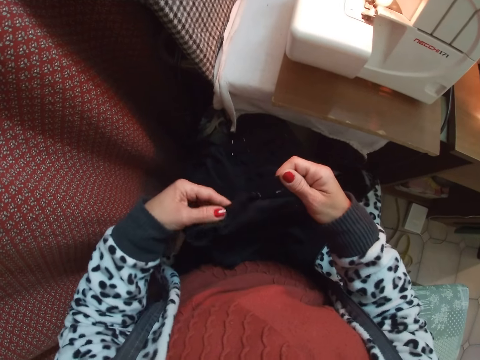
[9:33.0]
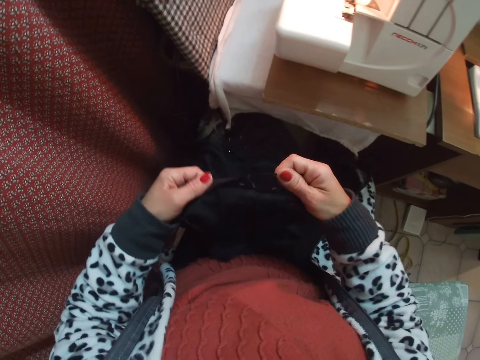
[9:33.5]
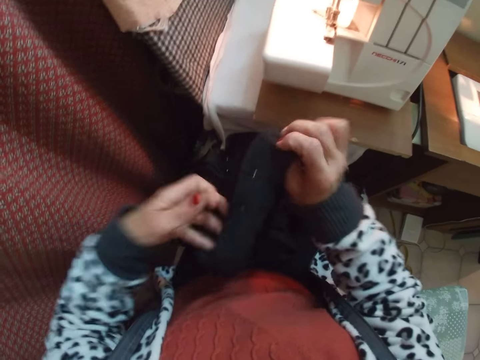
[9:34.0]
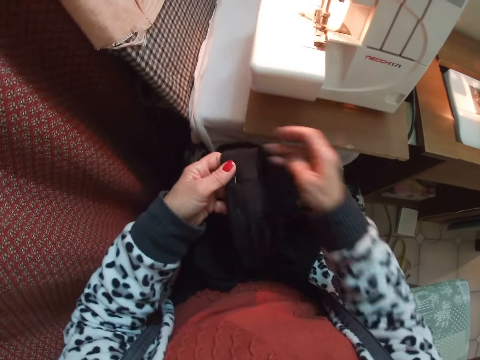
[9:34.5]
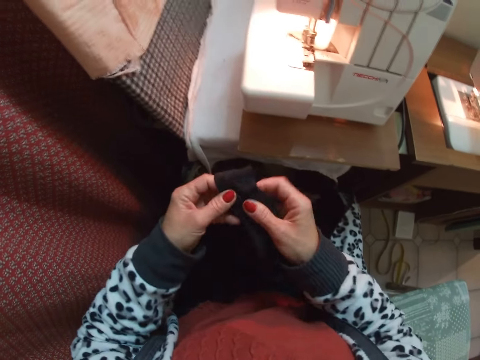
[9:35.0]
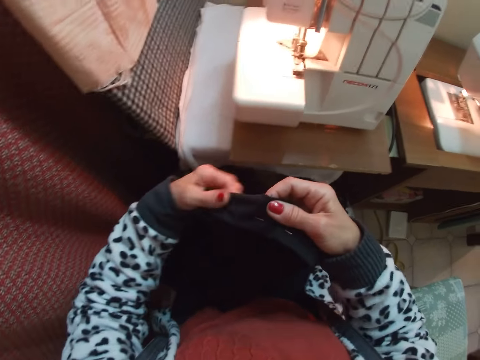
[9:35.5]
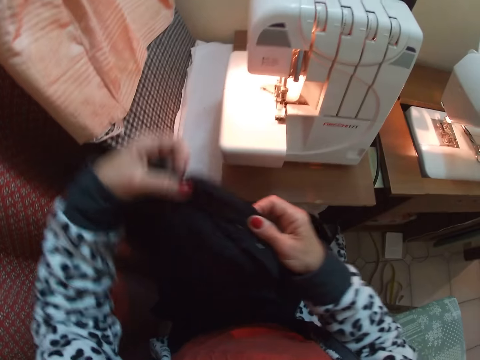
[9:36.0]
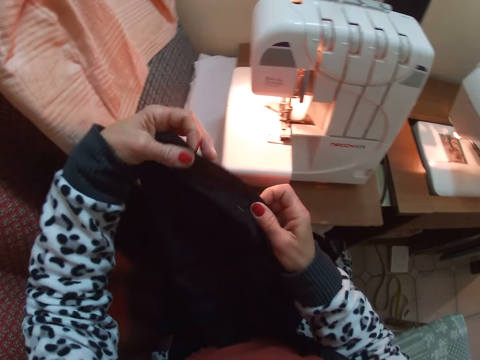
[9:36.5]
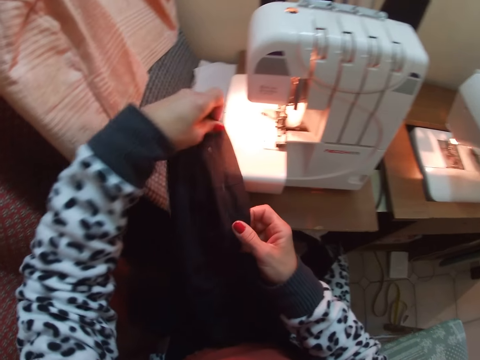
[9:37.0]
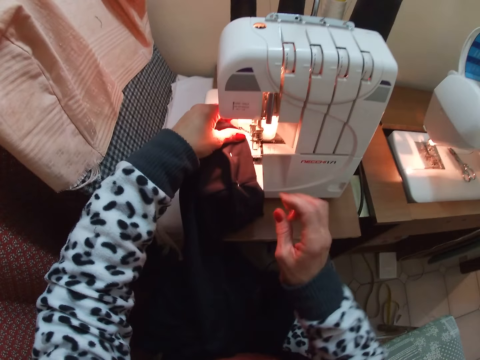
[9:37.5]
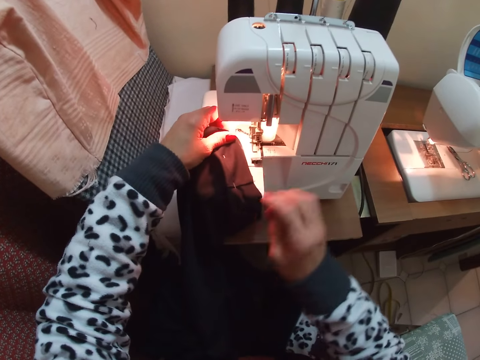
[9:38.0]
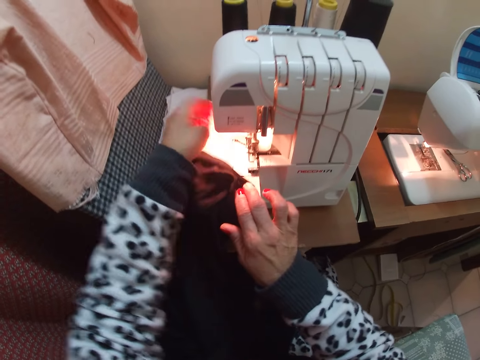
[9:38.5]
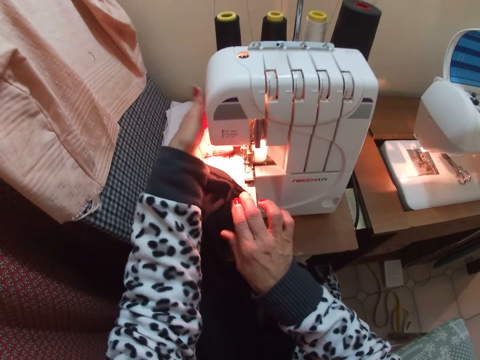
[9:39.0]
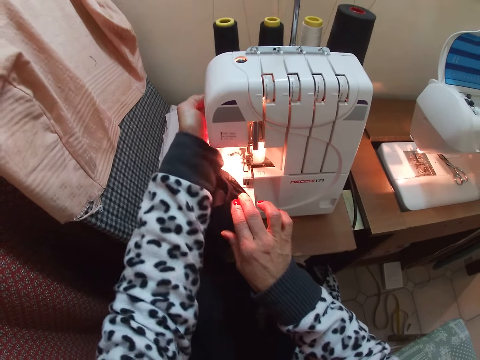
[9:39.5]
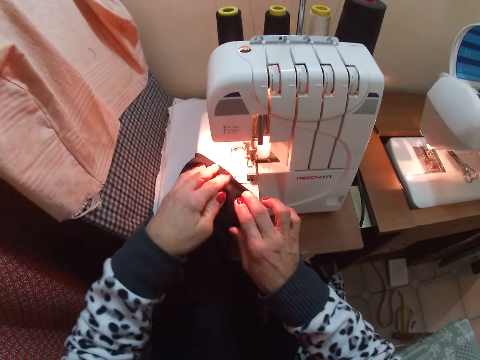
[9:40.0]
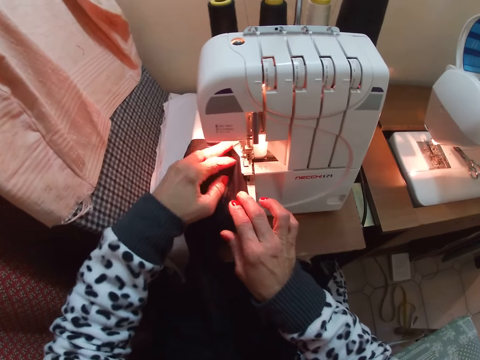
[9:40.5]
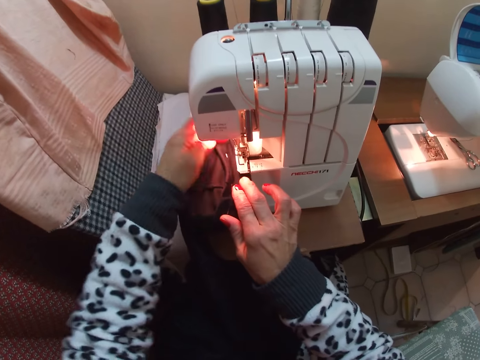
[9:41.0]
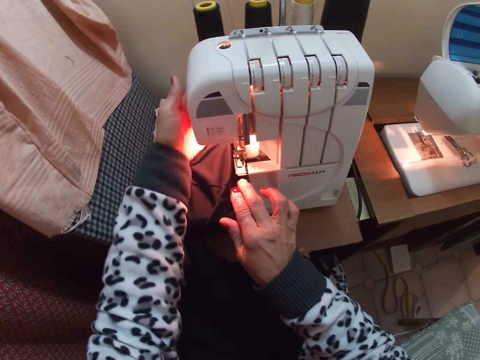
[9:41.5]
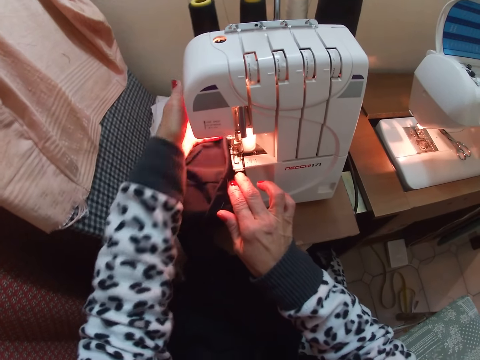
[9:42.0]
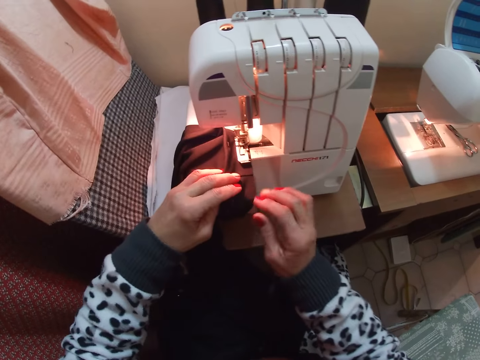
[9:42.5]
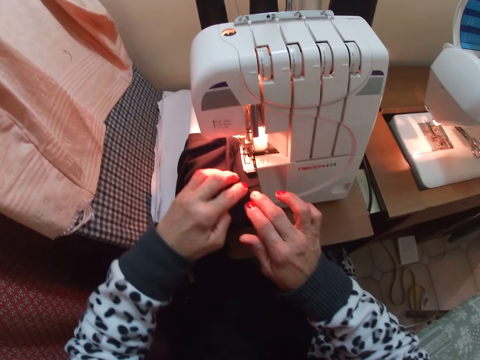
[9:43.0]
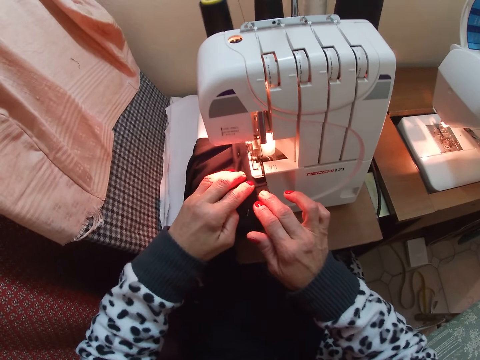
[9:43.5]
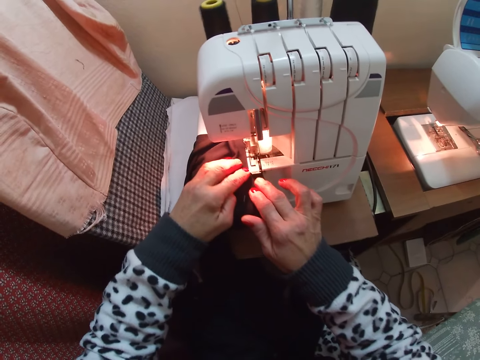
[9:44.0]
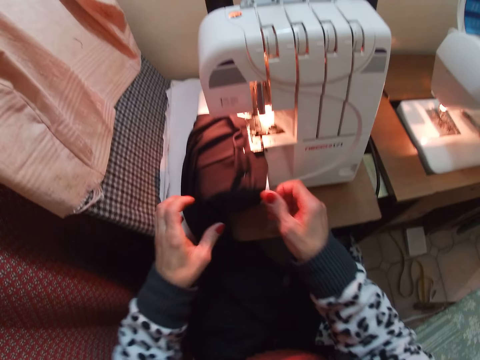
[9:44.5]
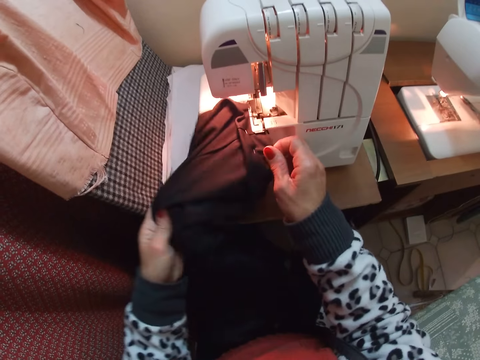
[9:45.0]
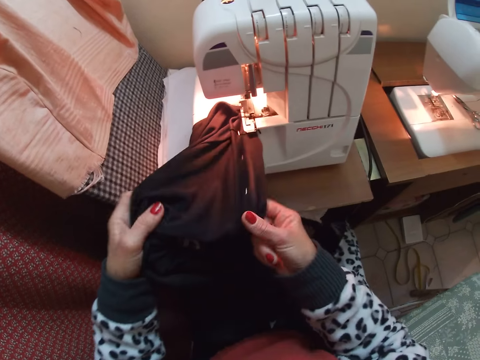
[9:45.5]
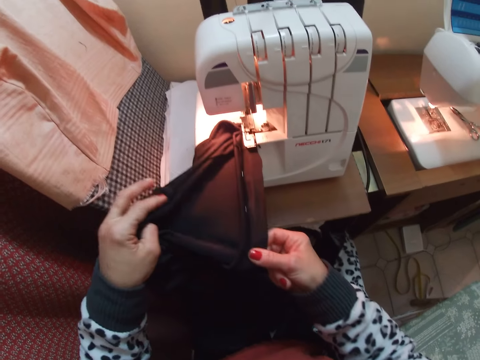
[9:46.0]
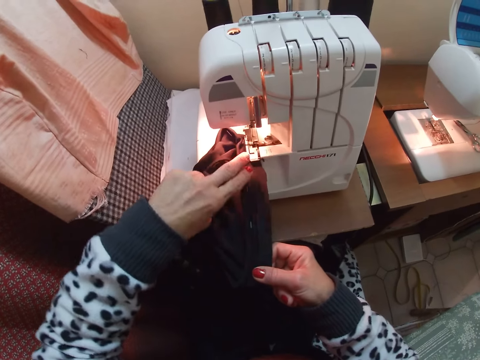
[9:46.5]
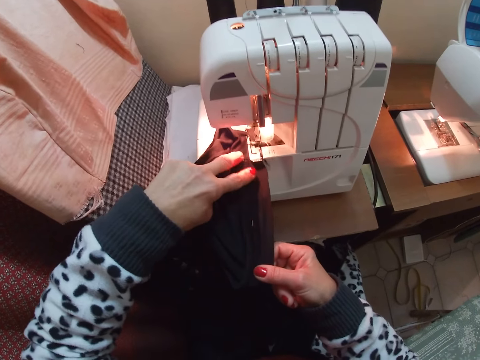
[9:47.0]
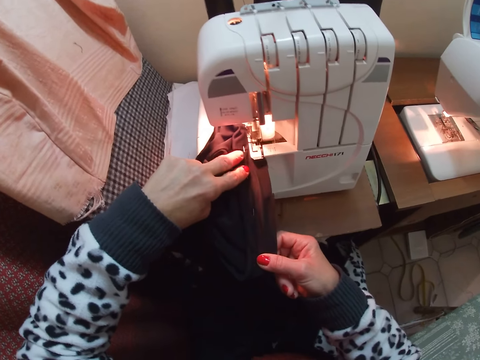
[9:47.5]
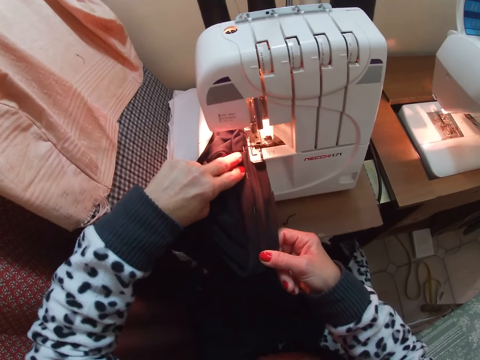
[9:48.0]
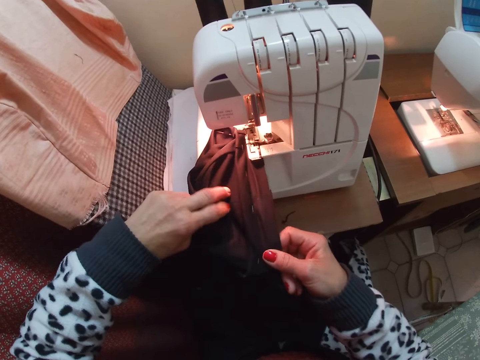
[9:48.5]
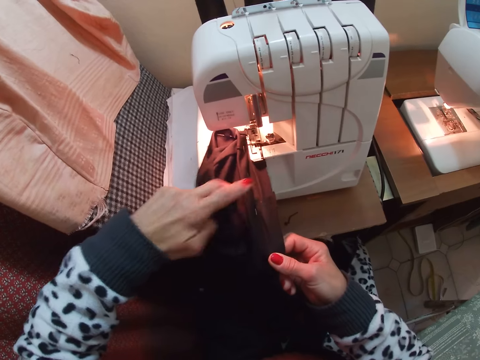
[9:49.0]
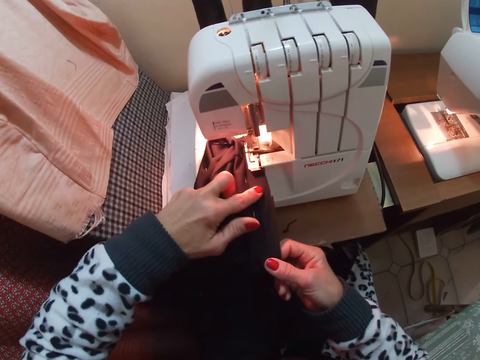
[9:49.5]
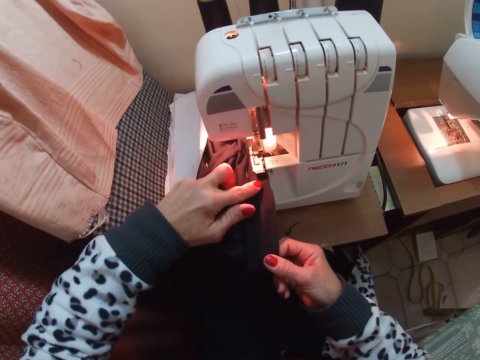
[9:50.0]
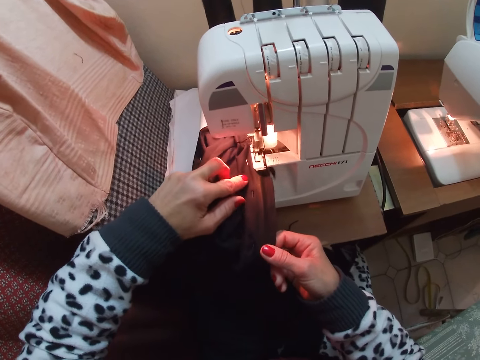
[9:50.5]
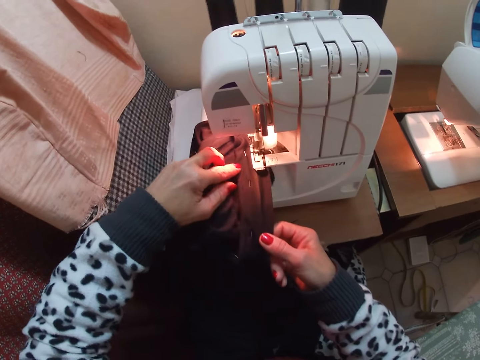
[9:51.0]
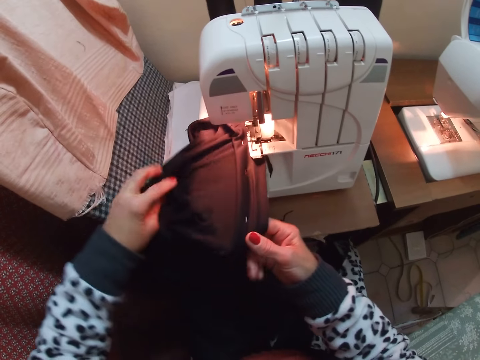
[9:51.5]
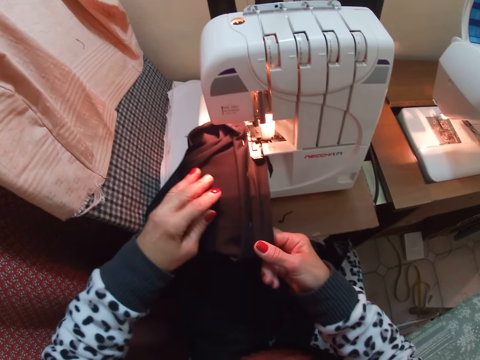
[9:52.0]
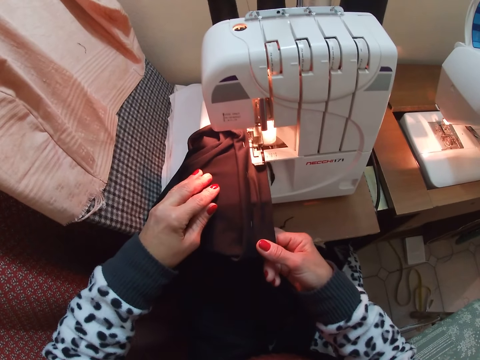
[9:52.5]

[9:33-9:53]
The camera wearer places the material on the sewing machine. They operate the sewing machine. They adjust the garment. They operate the sewing machine. They sew the garment. They adjust the garment. They sew the garment.

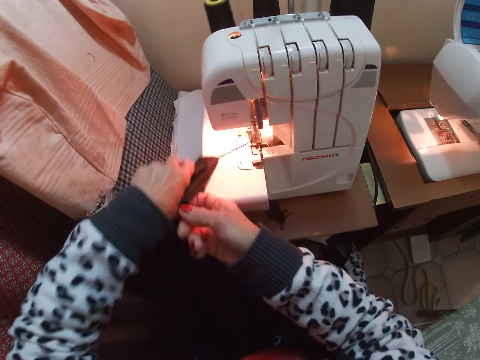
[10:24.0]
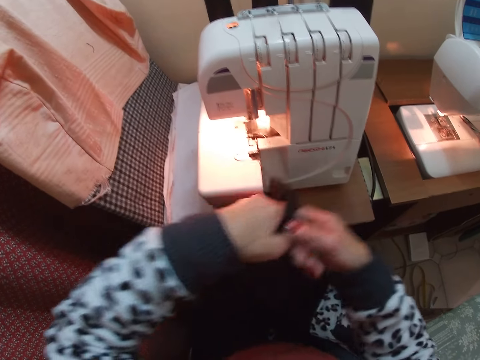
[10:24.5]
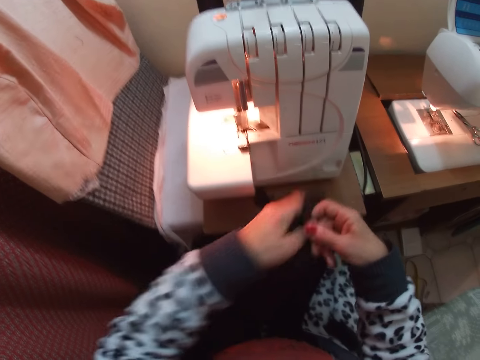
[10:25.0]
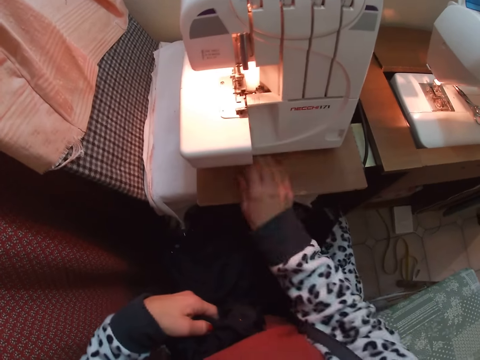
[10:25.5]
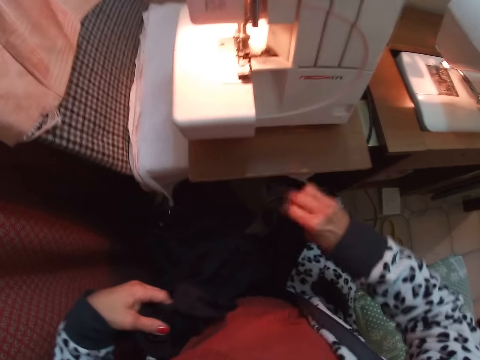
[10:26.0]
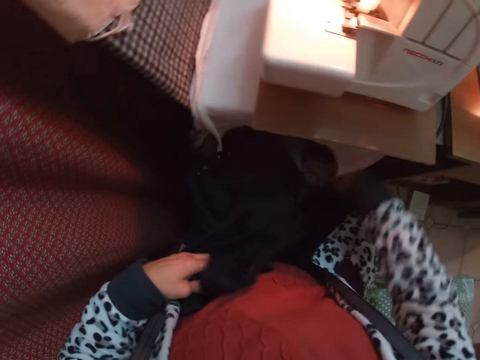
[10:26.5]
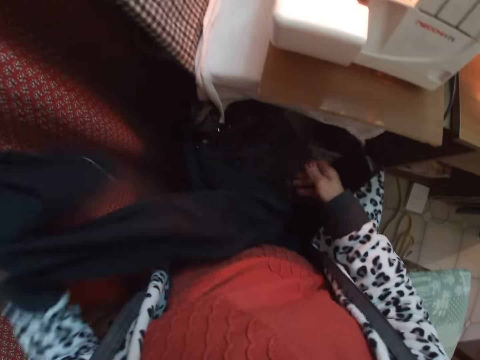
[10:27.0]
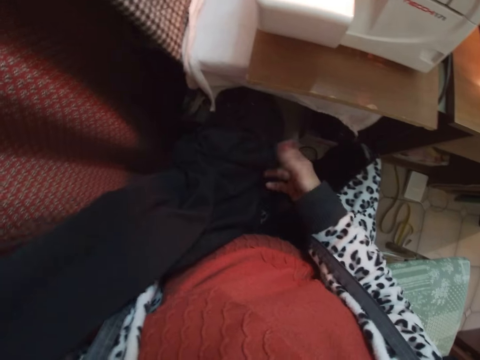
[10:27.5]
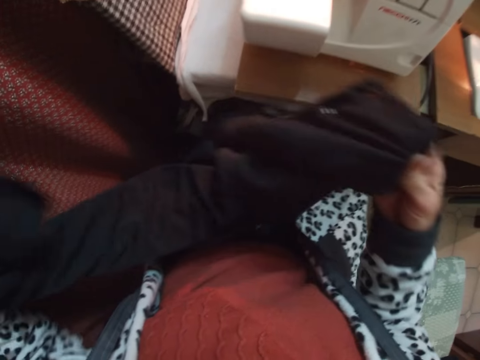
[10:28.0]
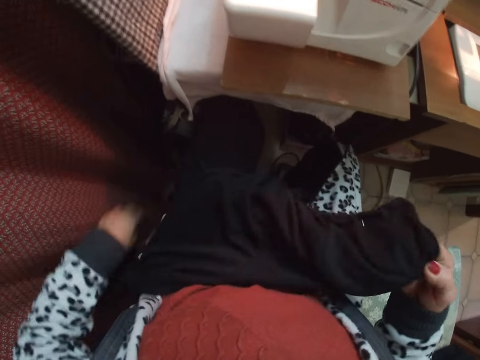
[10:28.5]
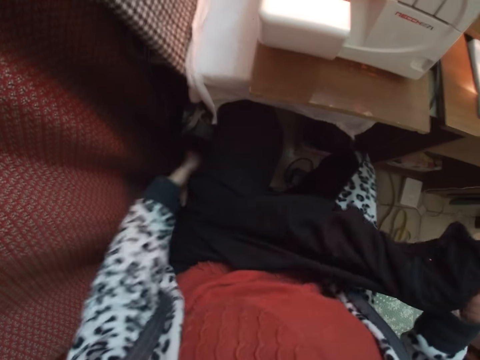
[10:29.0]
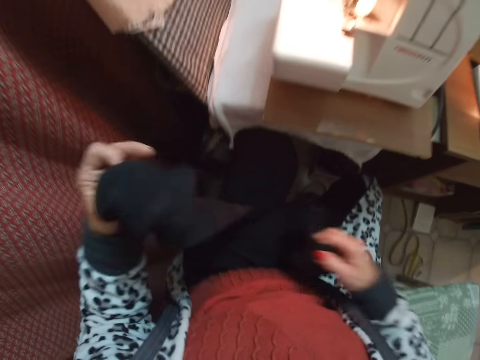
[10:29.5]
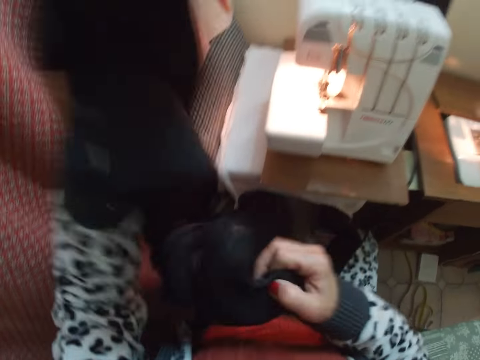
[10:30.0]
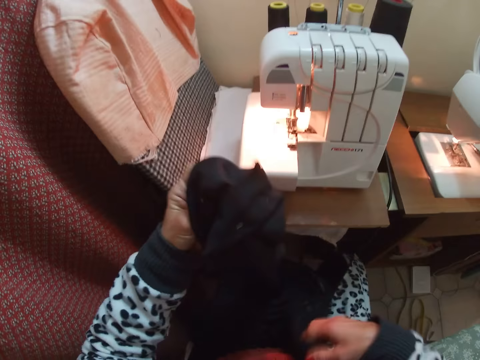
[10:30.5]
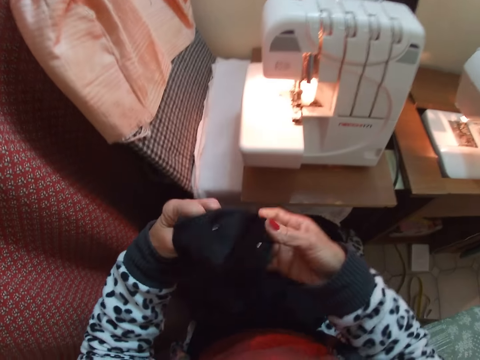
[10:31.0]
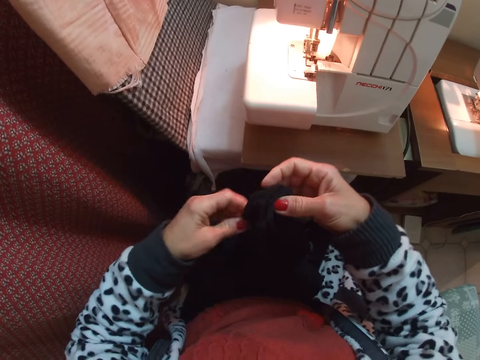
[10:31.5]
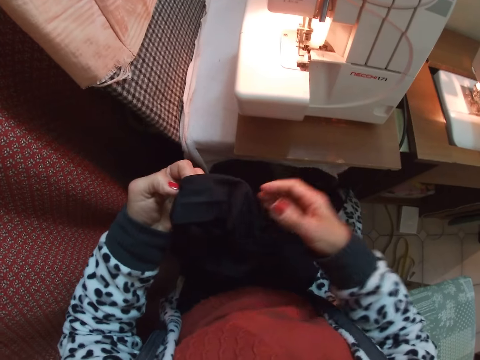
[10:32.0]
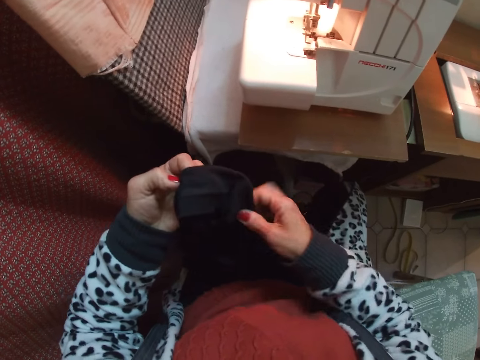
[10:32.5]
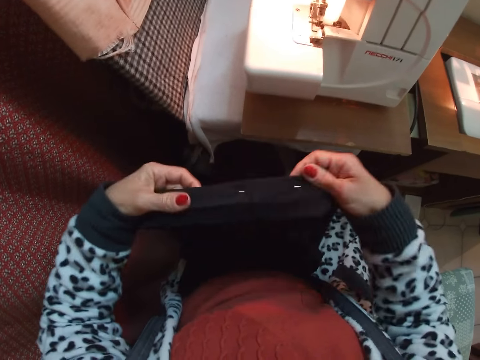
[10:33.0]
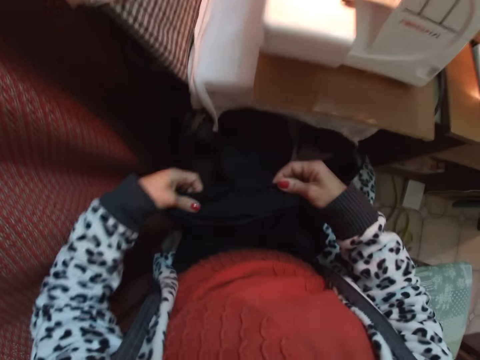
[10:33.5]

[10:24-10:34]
The camera wearer picks the cloths. They throw the cloths on the floor. They arrange the material with both hands.
